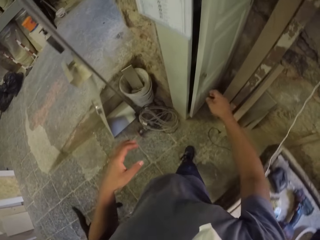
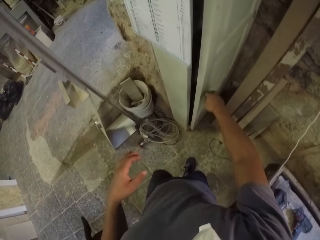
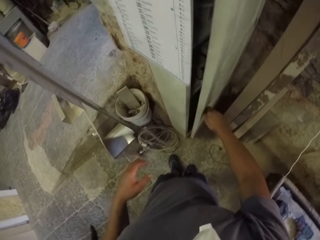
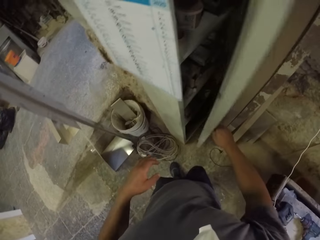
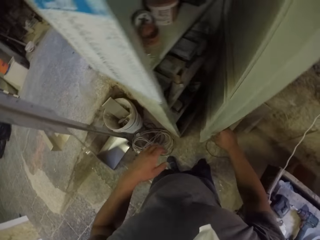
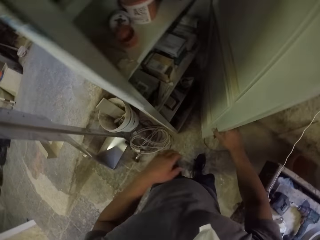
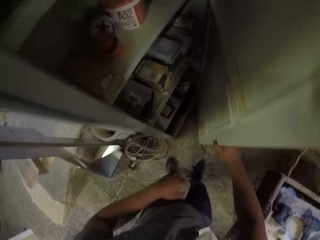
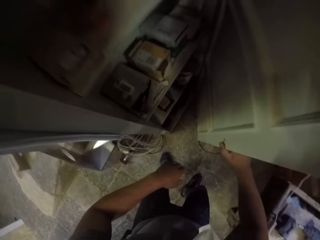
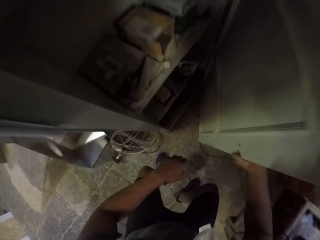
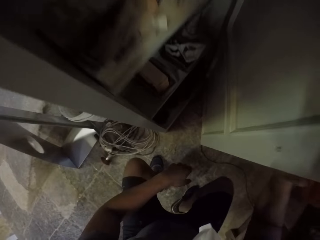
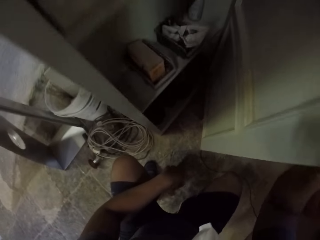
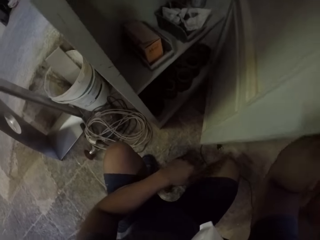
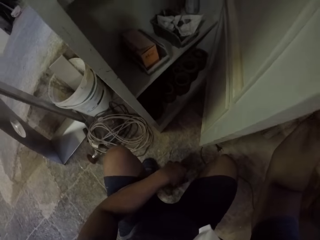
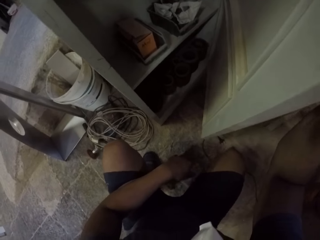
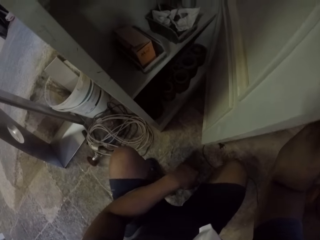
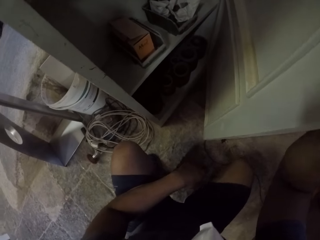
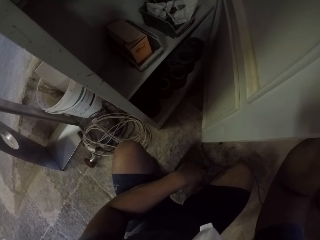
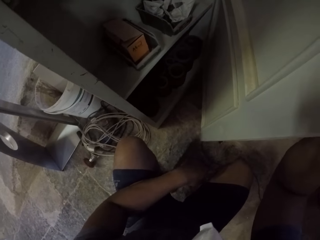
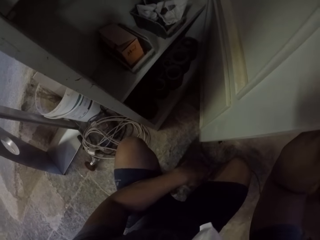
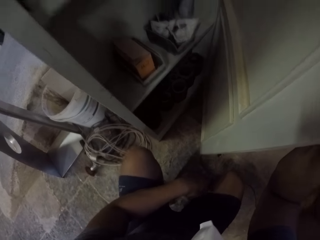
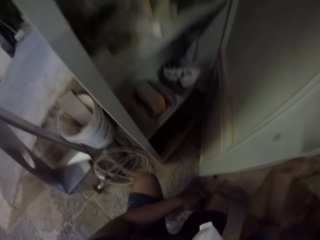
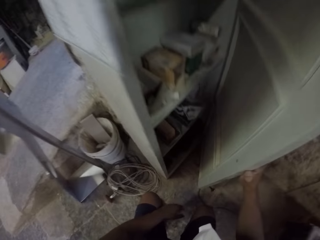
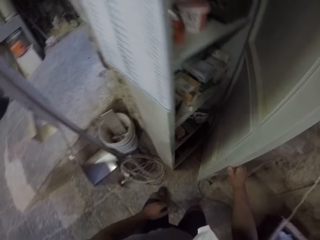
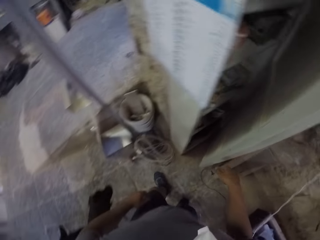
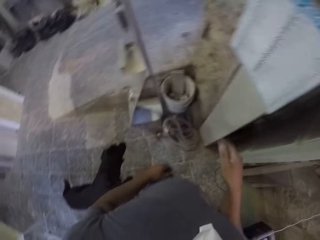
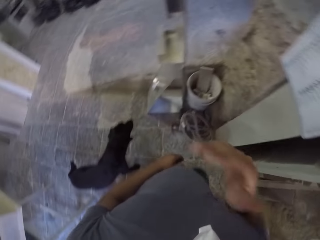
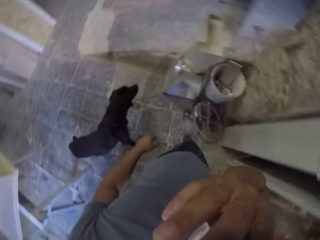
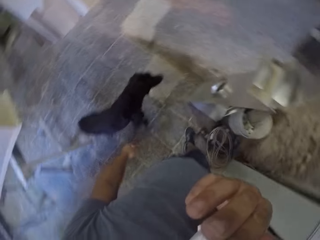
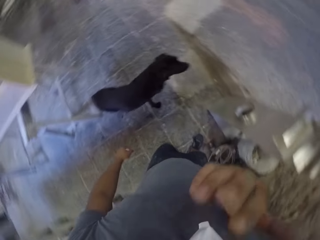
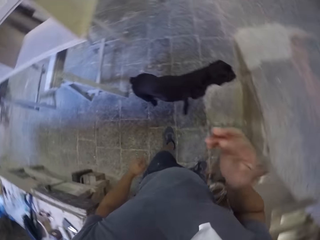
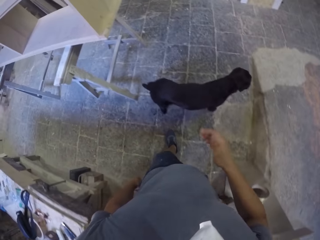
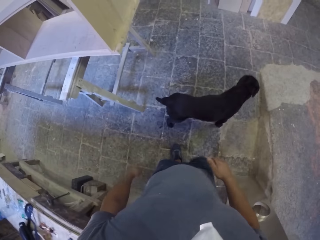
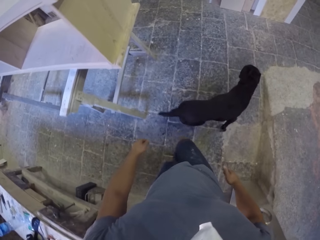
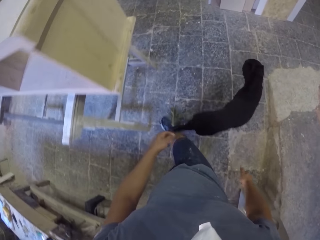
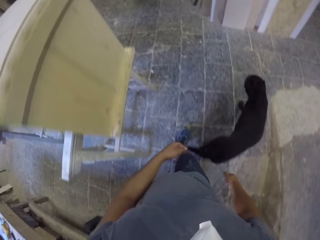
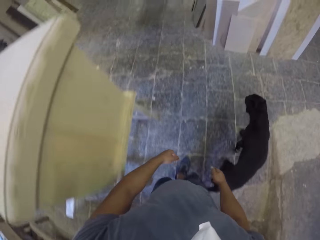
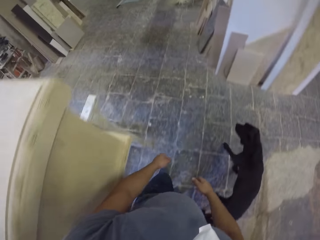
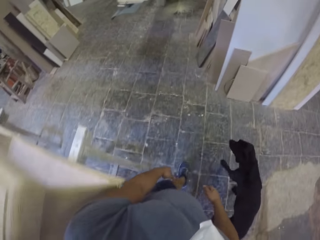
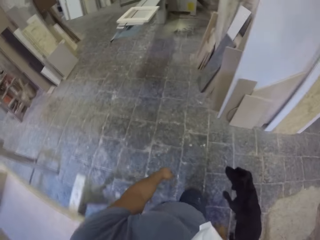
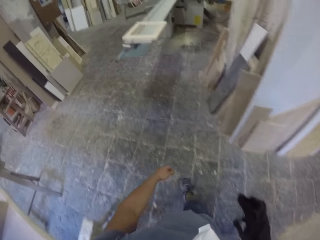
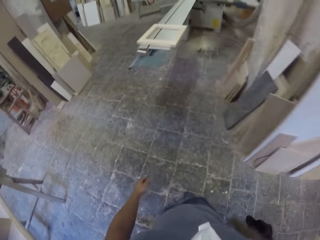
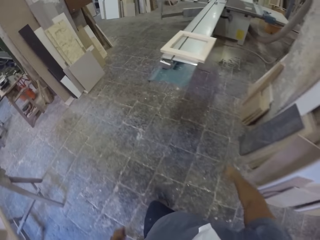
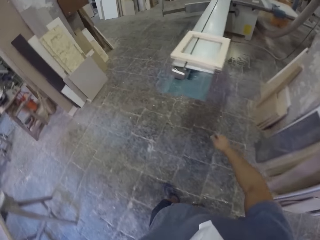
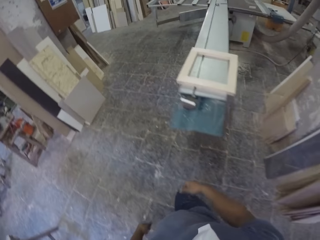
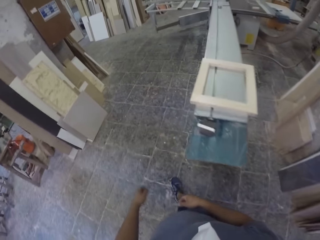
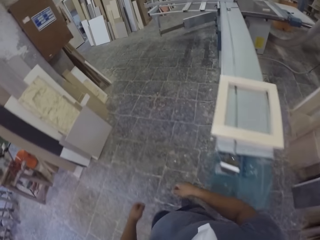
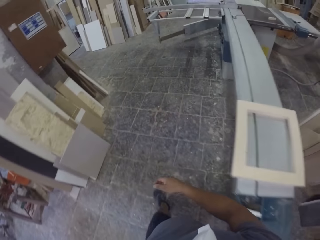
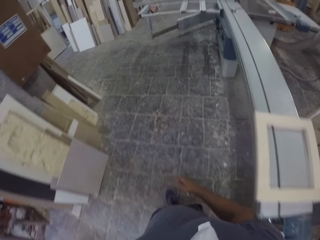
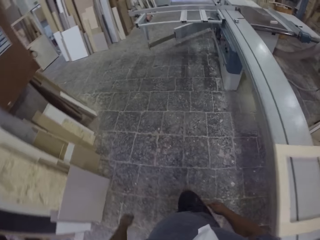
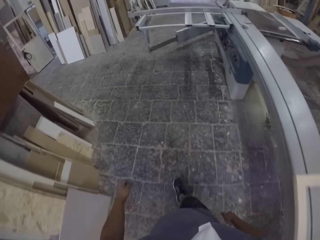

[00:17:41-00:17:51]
The camera wearer opens a cabinet door. They squat in the workshop. They stand up. They walk around the workshop. They adjust the face mask.

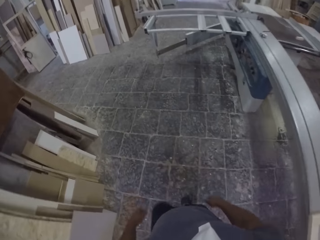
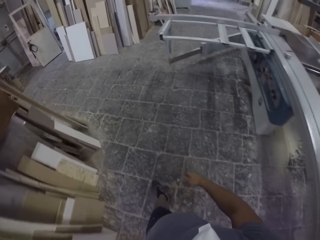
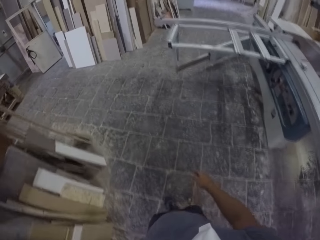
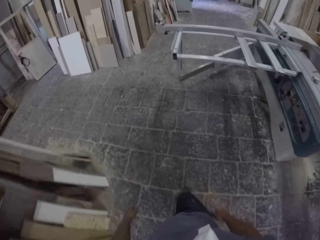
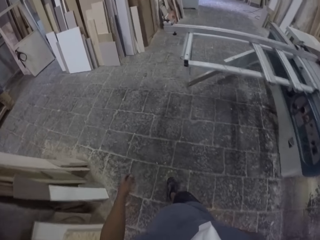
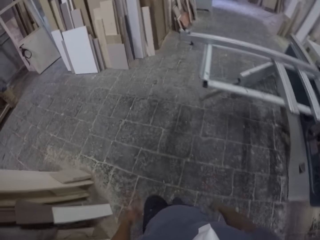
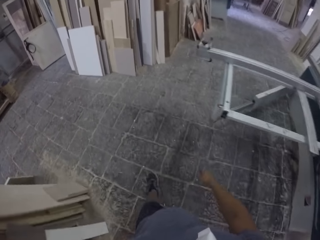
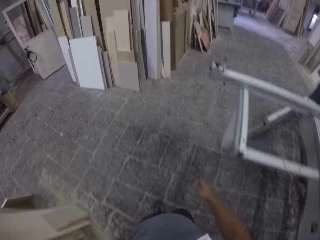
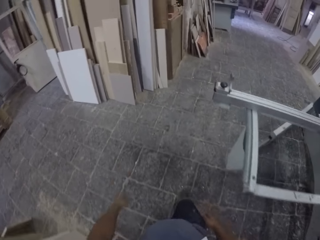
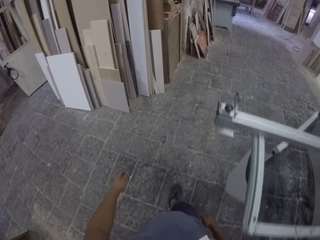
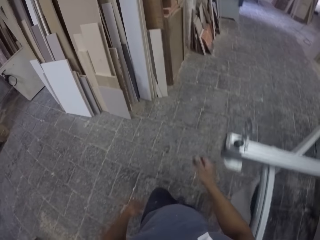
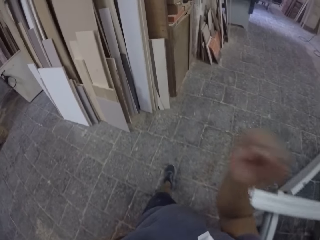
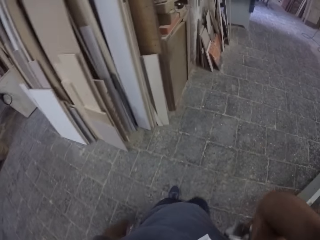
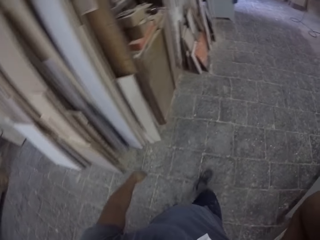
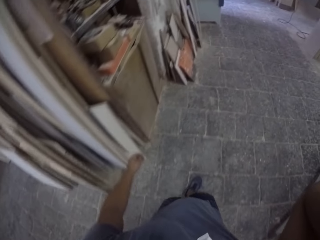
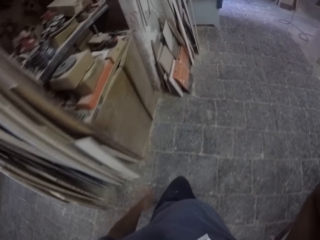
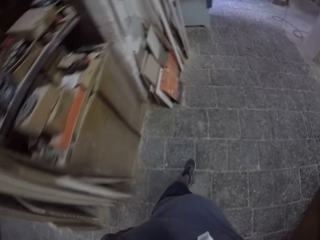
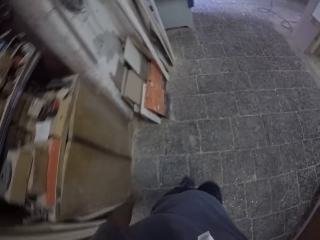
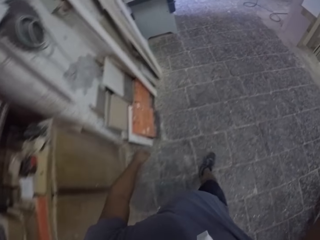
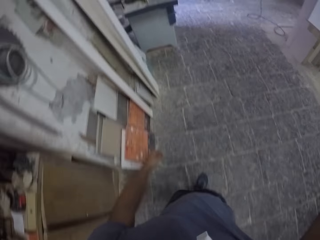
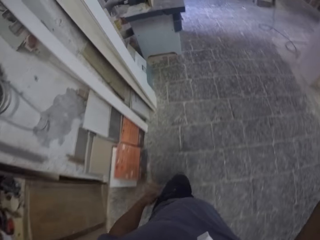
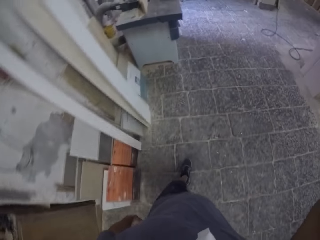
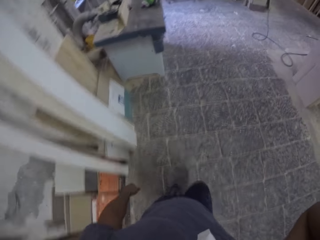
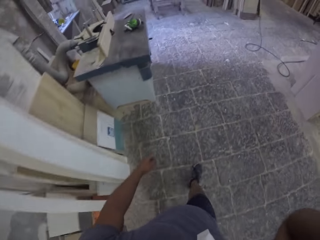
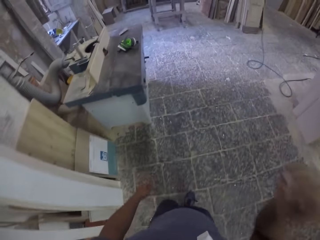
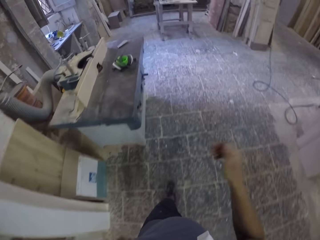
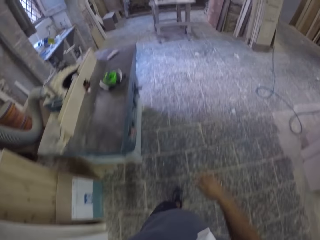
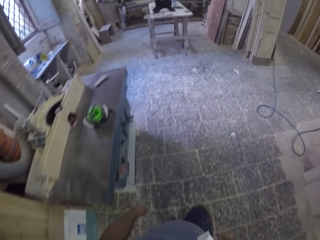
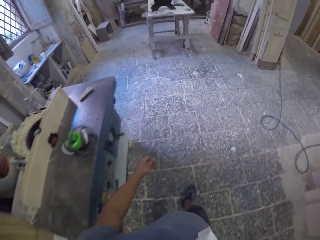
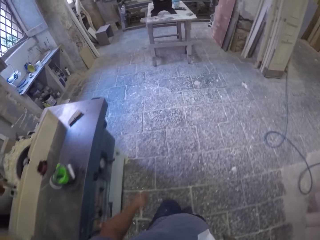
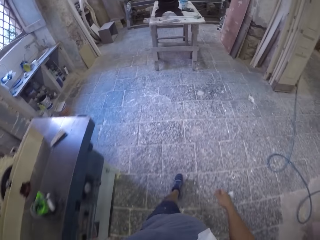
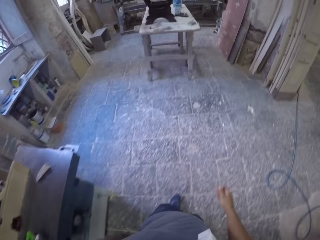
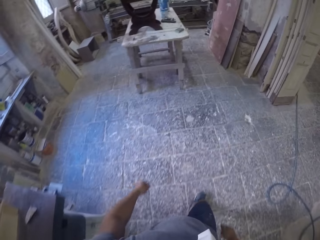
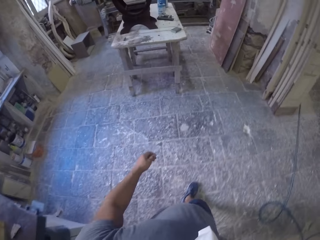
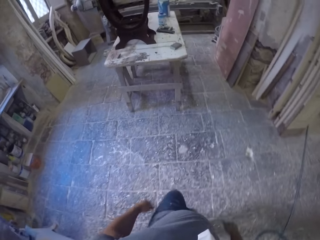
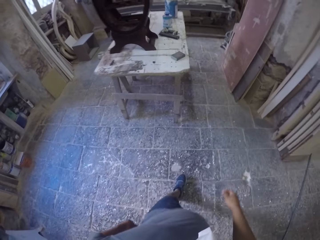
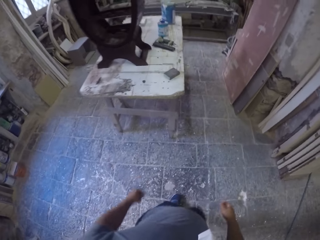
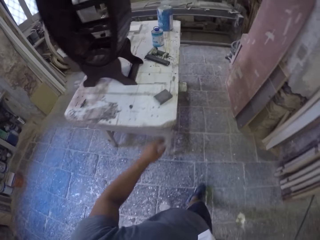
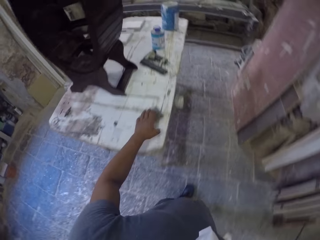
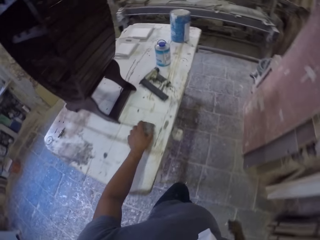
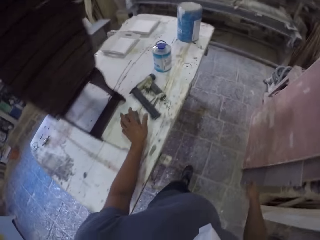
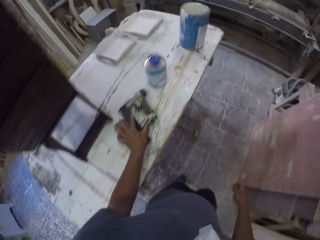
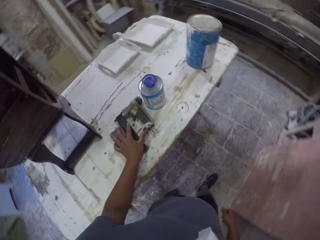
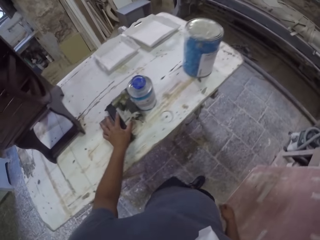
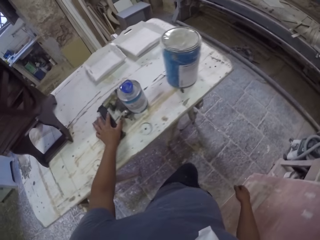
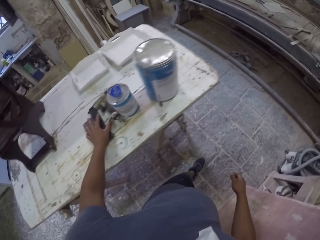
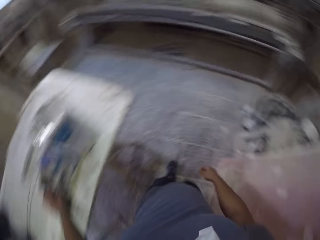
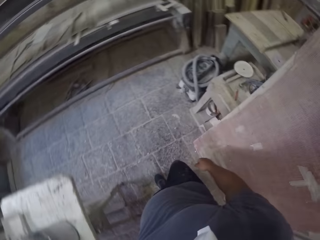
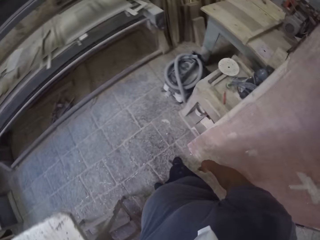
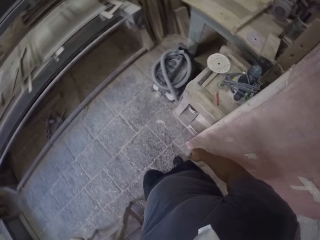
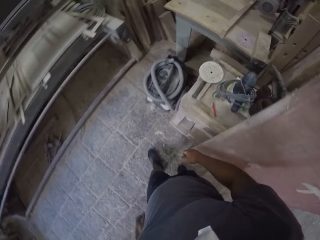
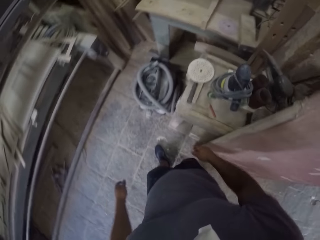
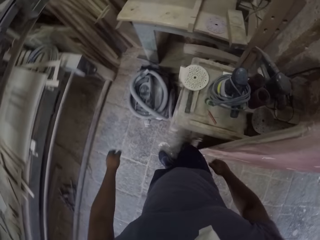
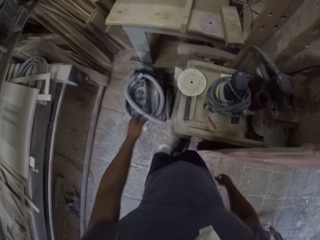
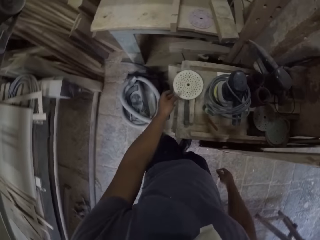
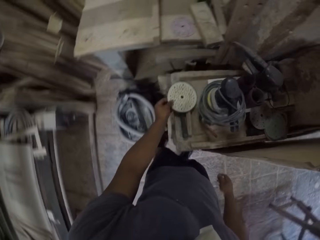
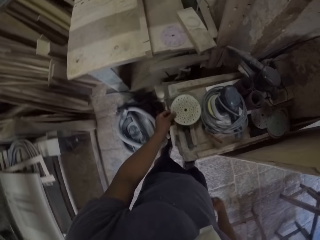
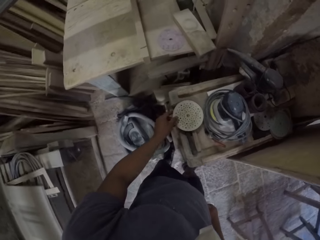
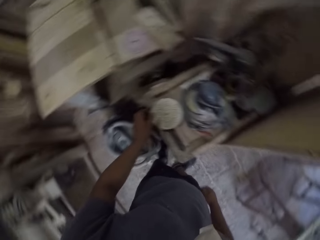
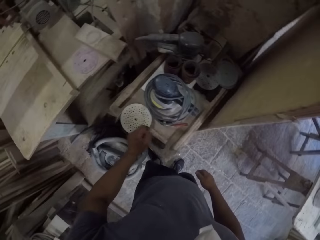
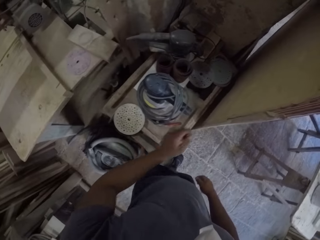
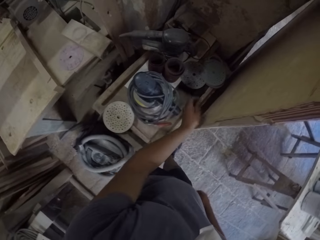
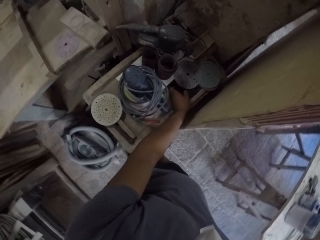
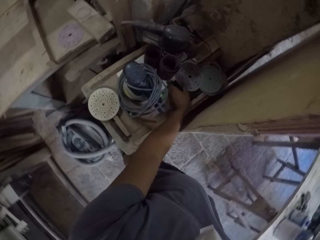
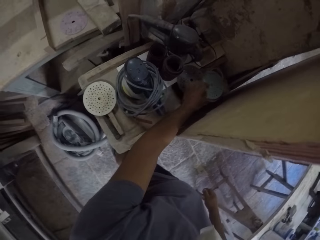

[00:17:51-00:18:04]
The camera wearer adjusts the head camera. He moves a nail gun on the table. He touches the sandpaper. He moves the sandpaper with his left hand. He takes a couple of sandpapers.
